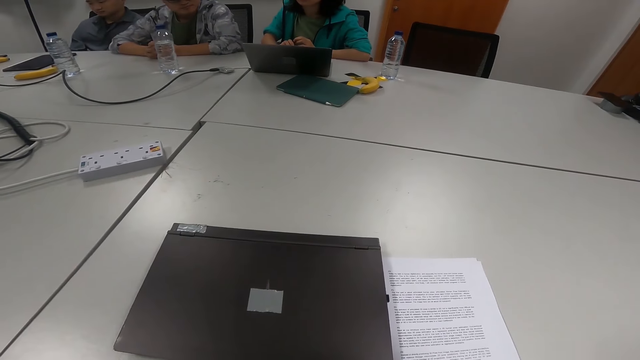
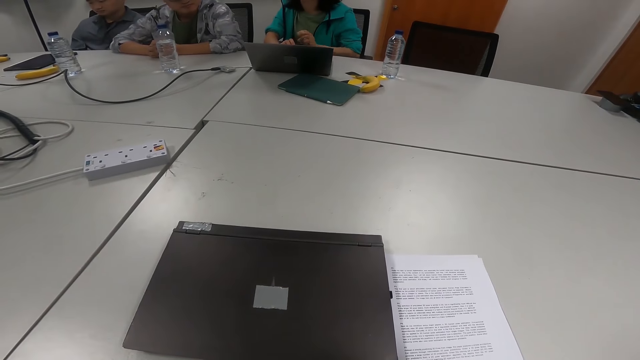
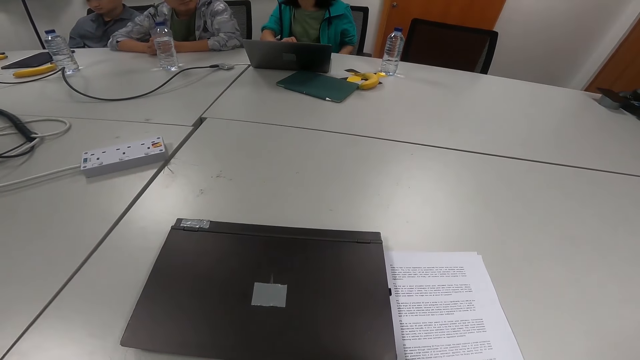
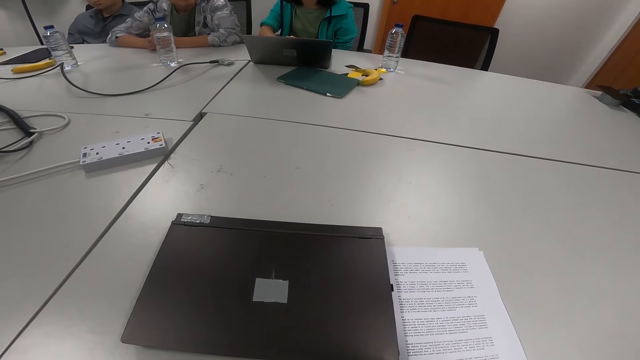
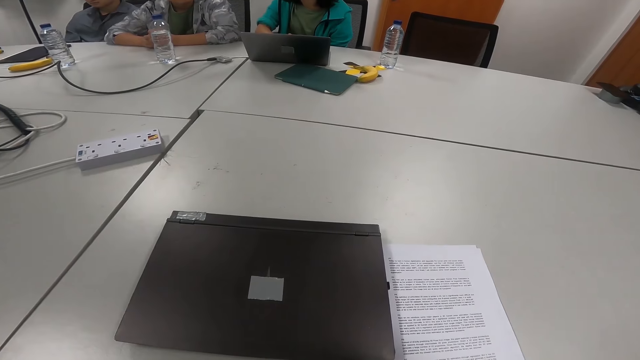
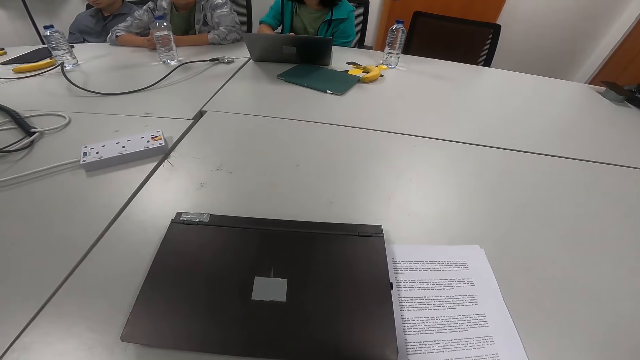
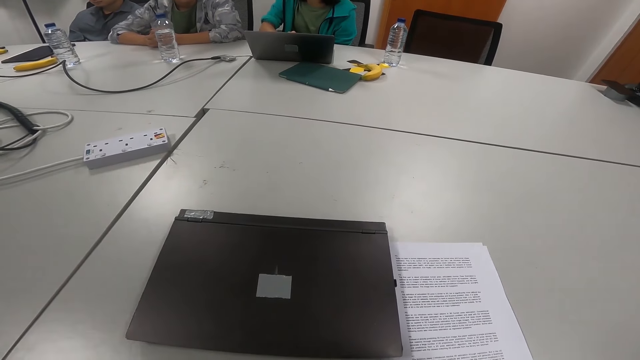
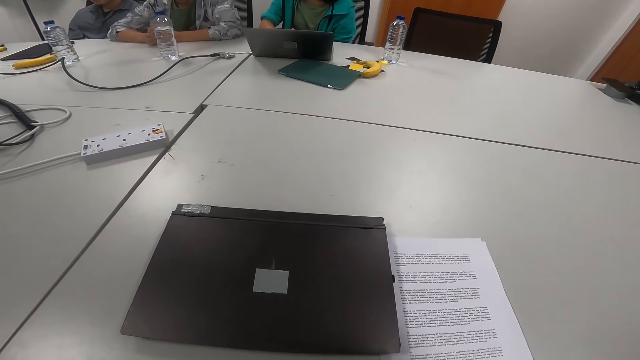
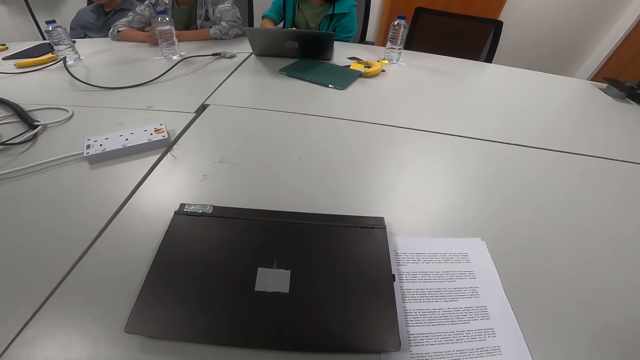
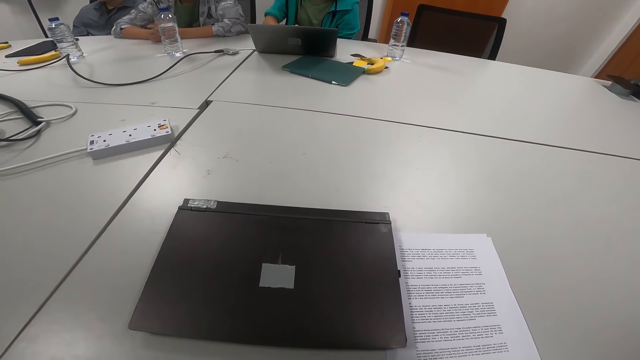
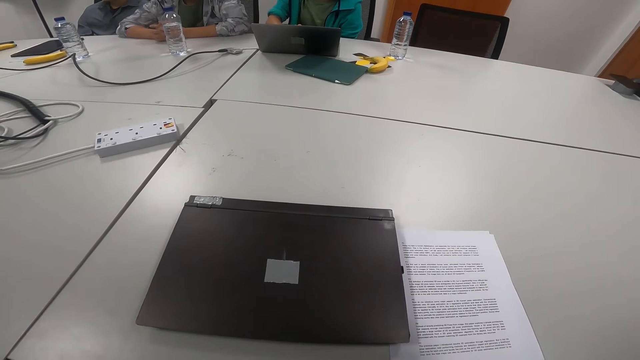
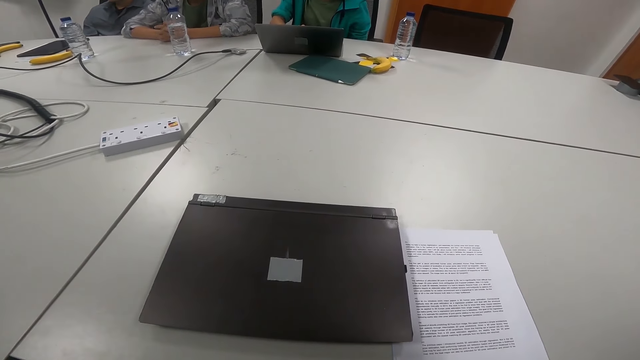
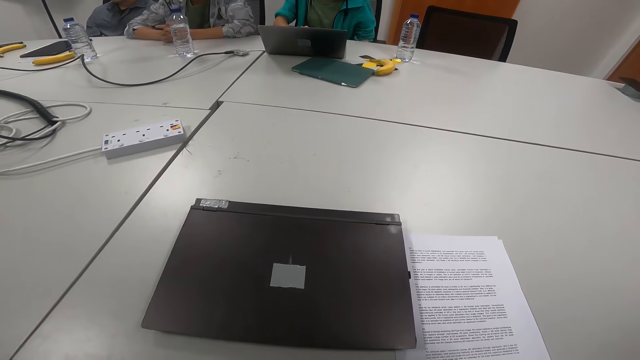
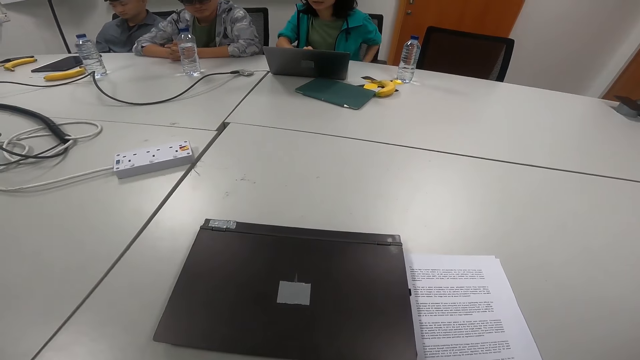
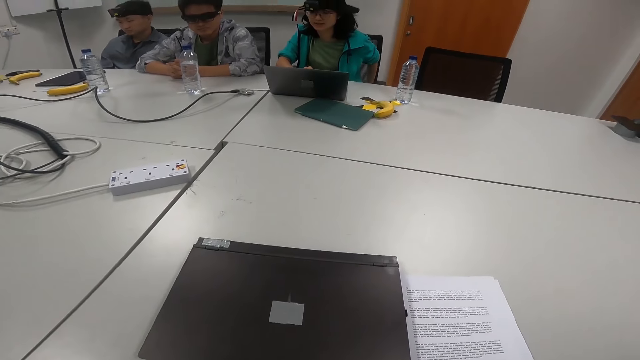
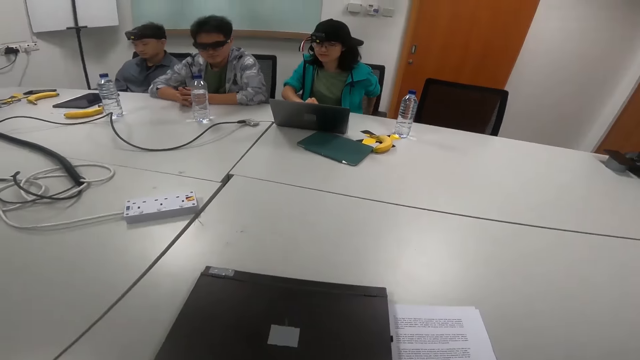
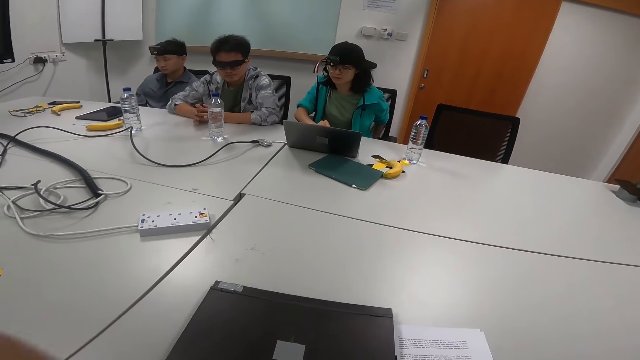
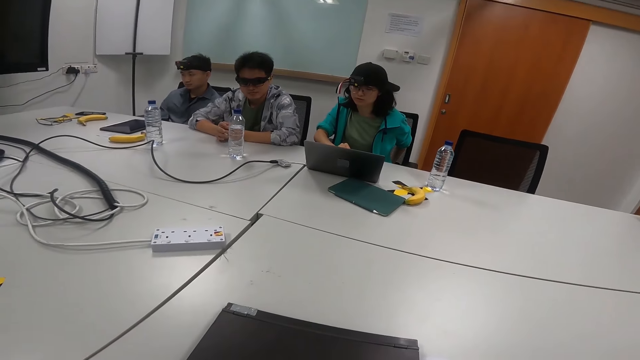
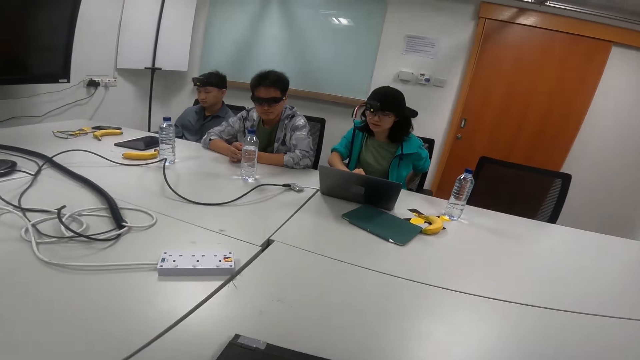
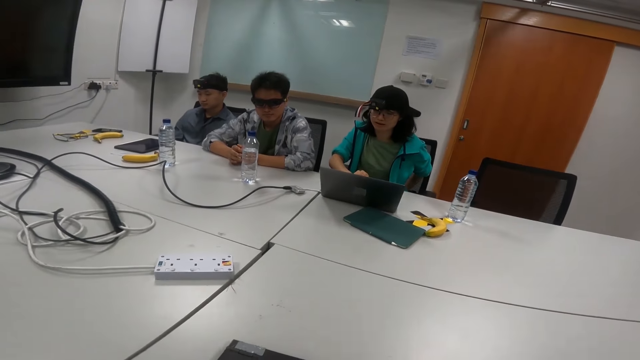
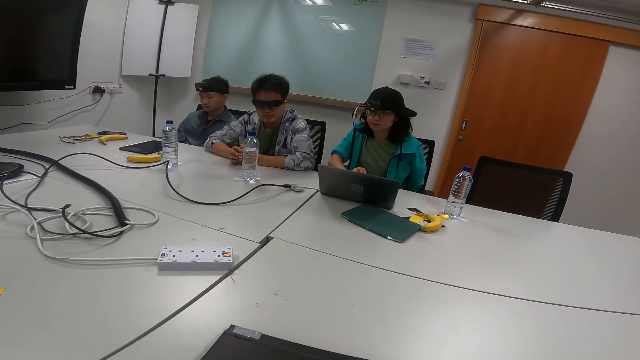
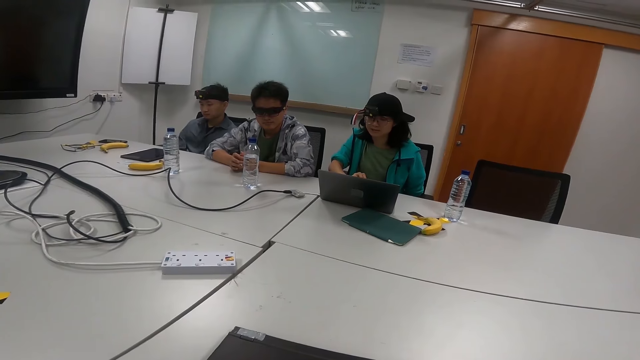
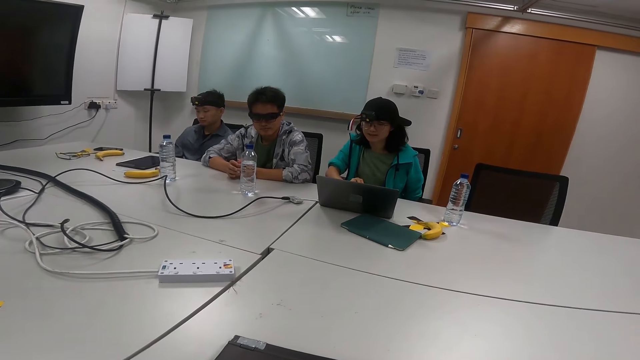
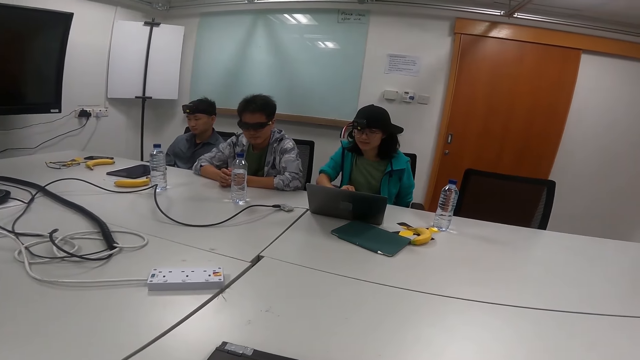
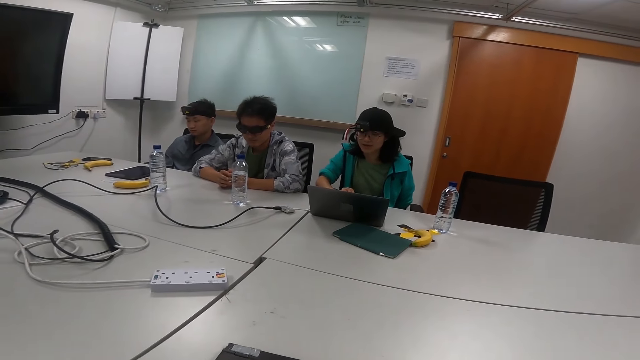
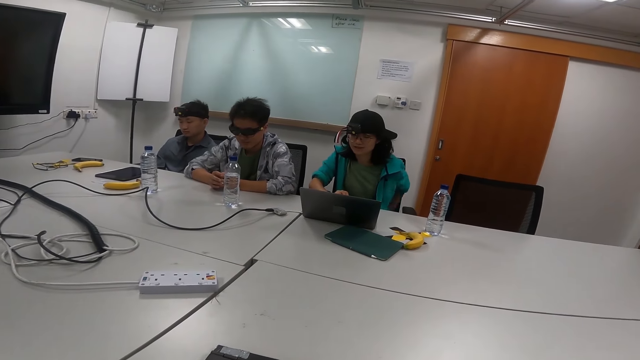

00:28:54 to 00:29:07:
A person moves her hands up and down. The person scrolls the laptop while reading.

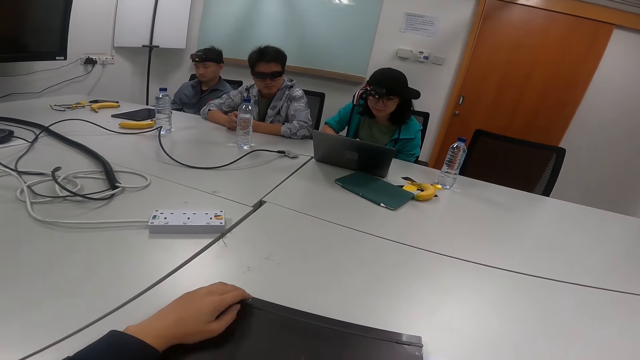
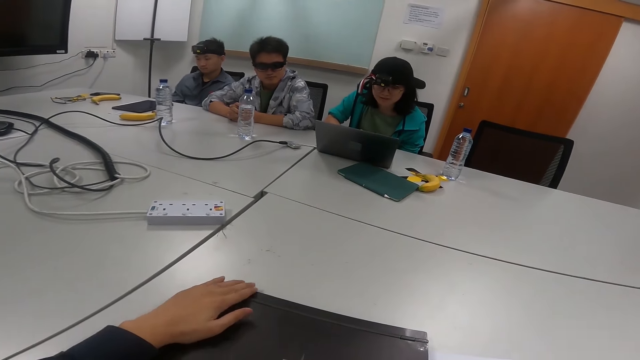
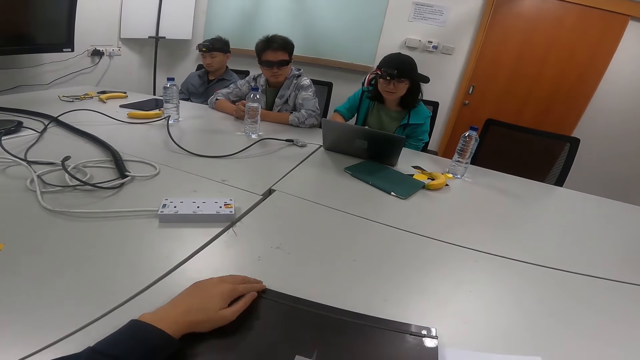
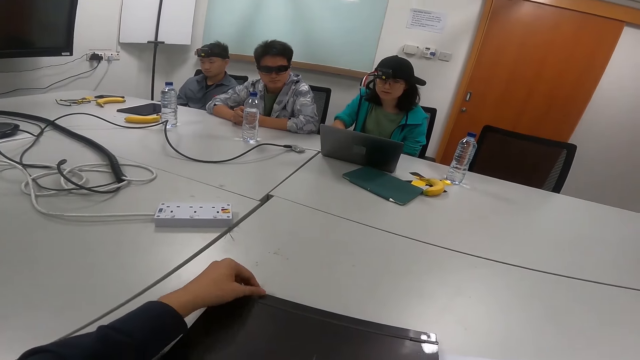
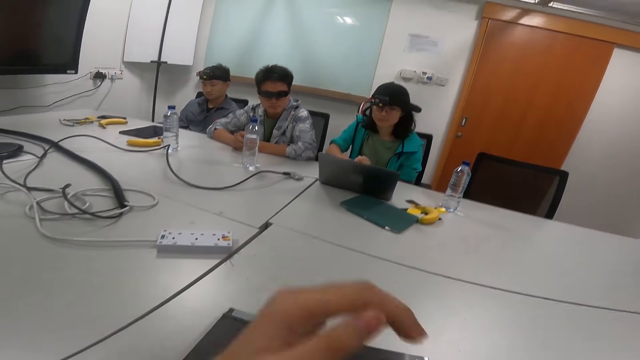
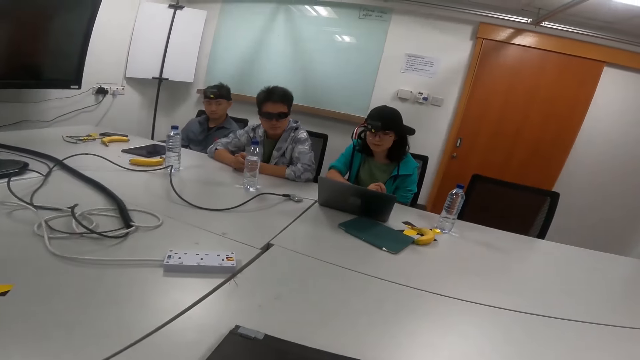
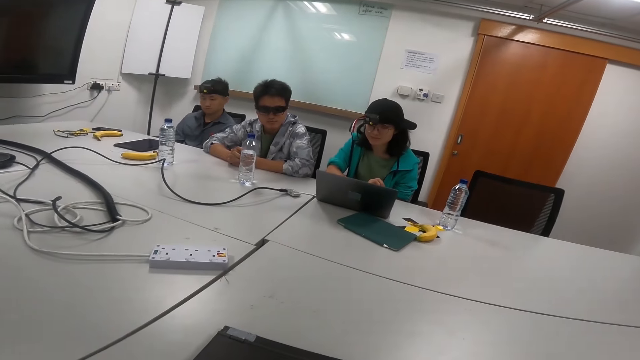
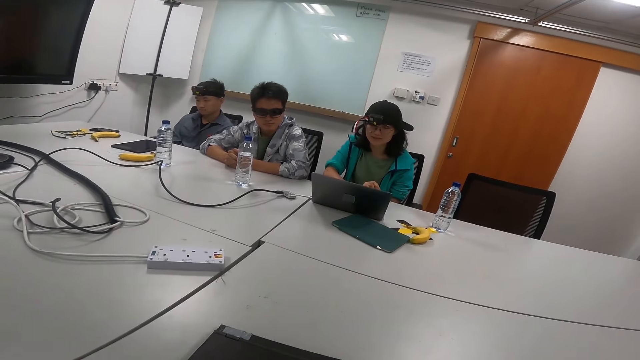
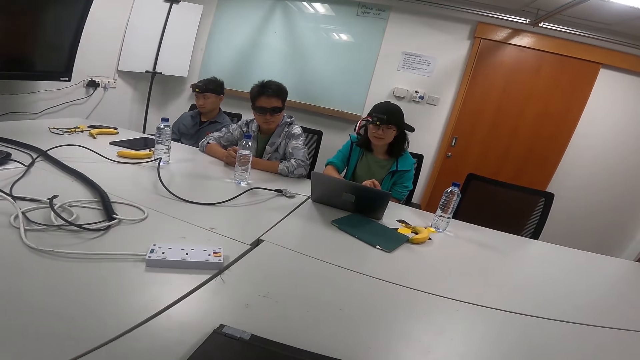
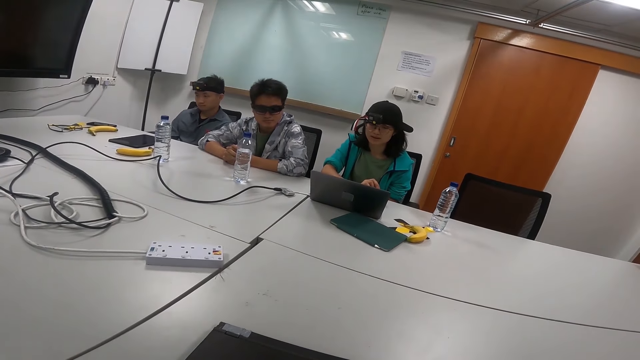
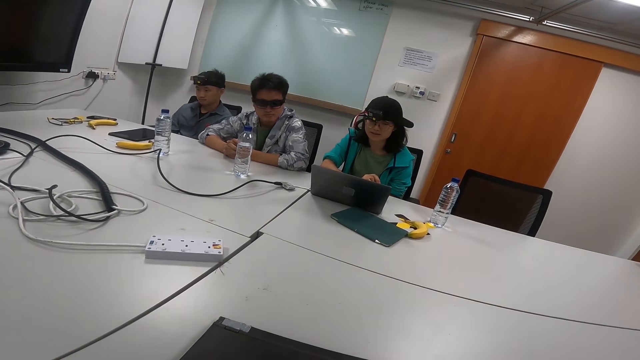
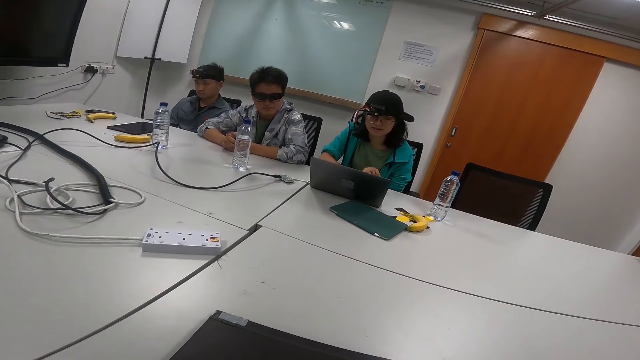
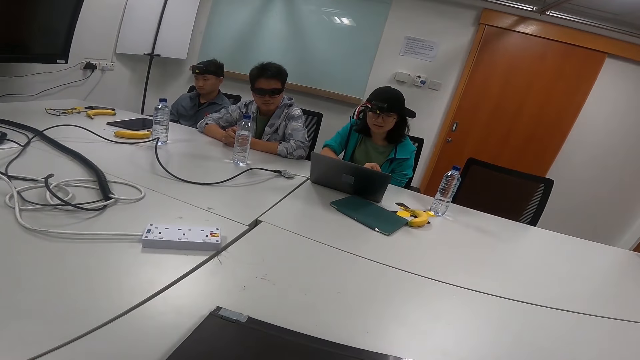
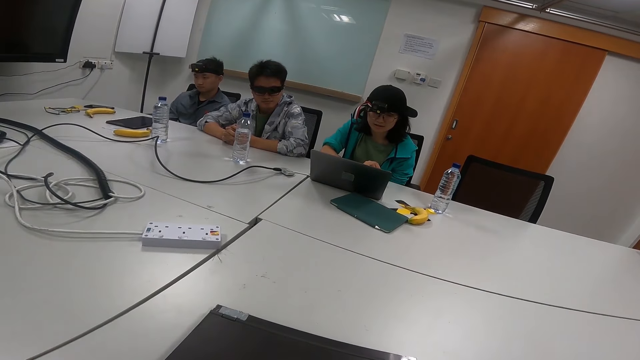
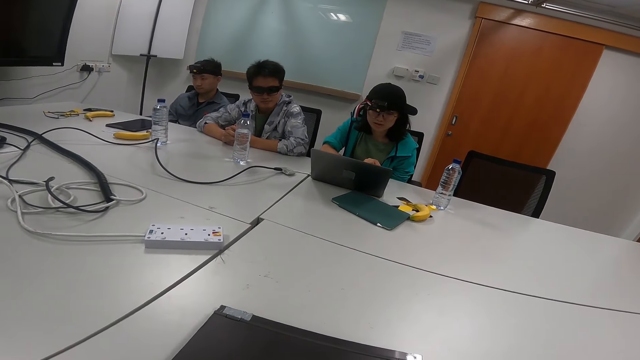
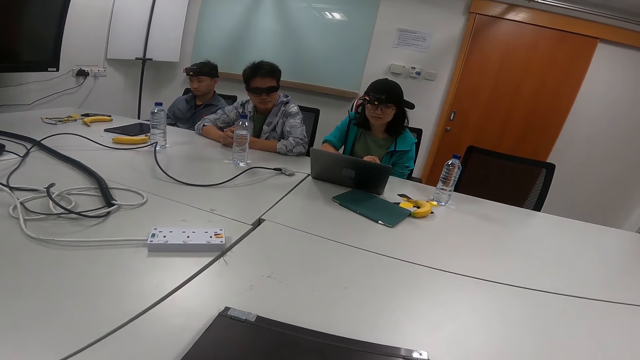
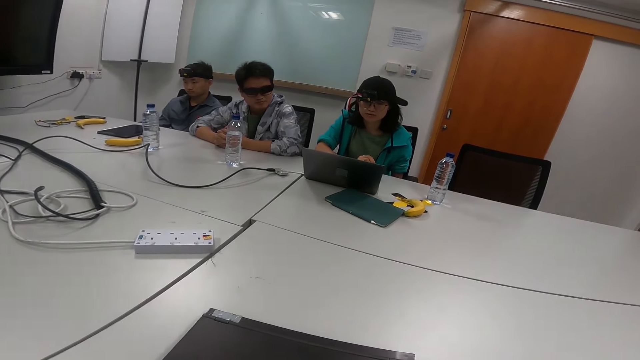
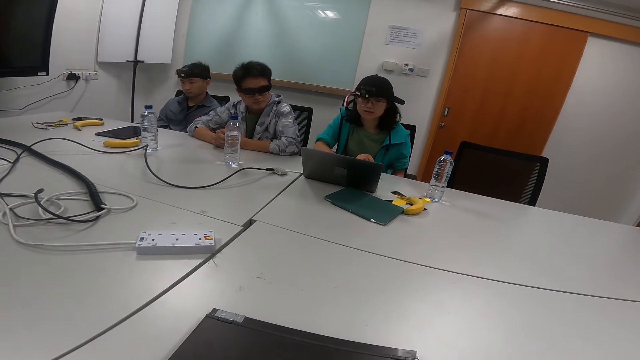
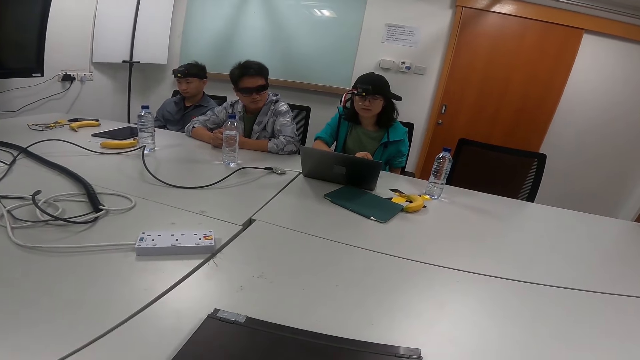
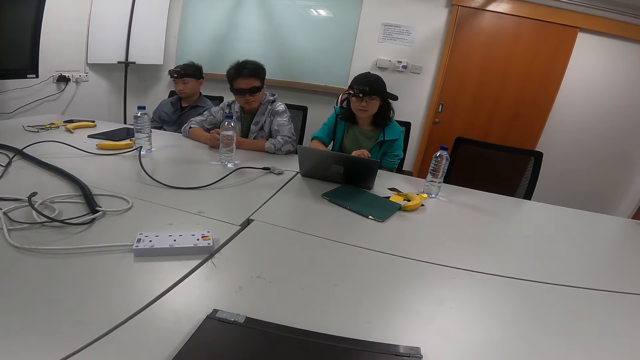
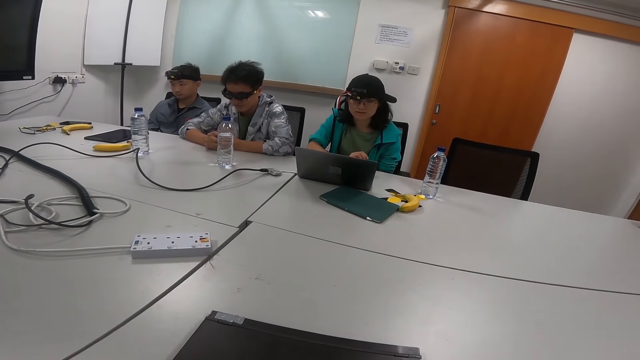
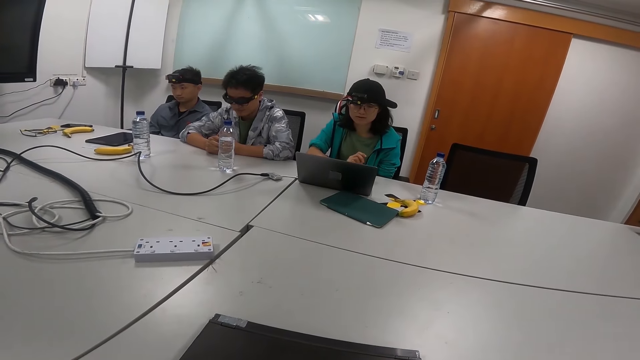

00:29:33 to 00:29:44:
The camera wearer touches a sticker on the laptop. A person scrolls the laptop while reading.
